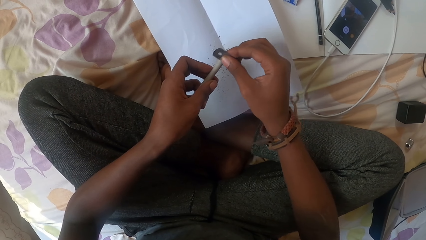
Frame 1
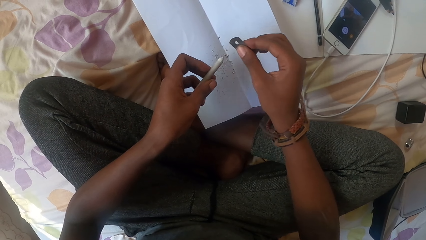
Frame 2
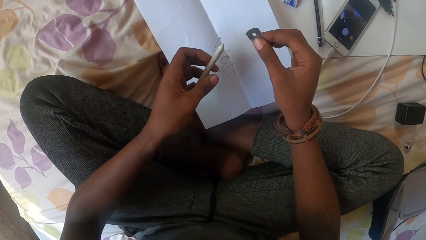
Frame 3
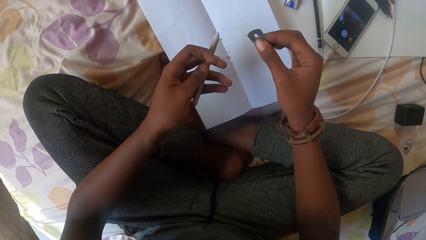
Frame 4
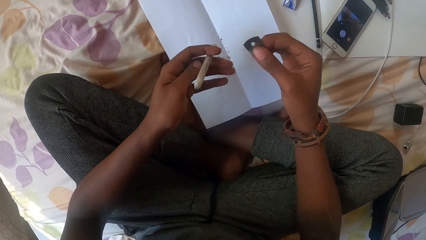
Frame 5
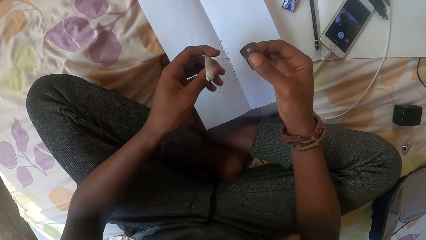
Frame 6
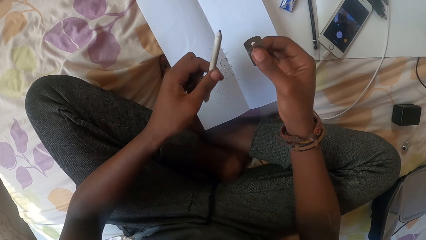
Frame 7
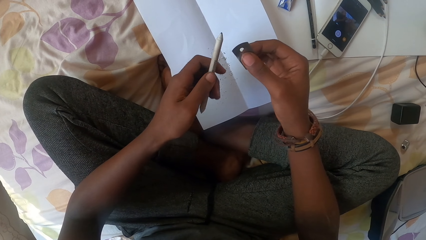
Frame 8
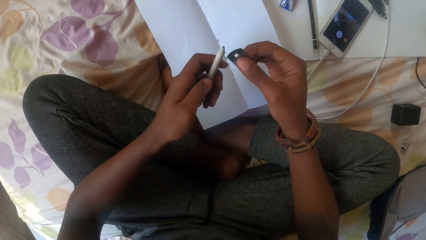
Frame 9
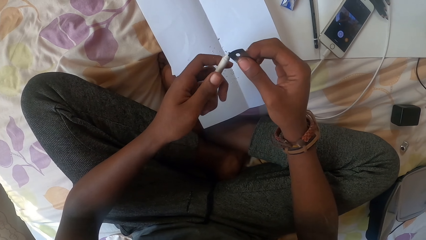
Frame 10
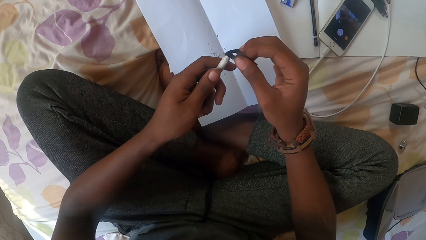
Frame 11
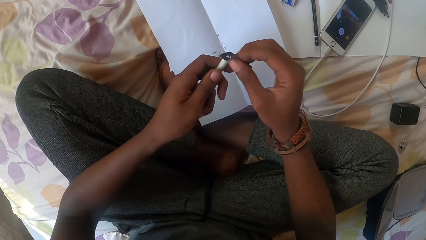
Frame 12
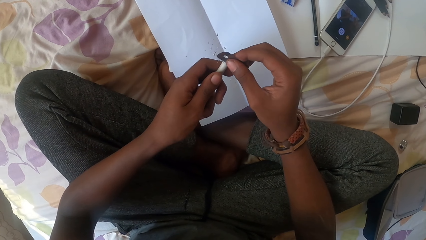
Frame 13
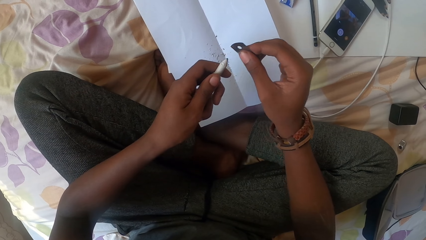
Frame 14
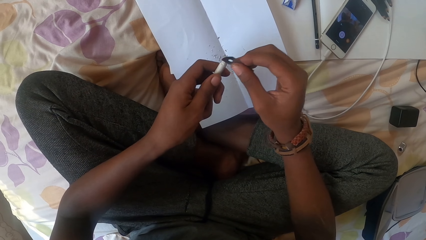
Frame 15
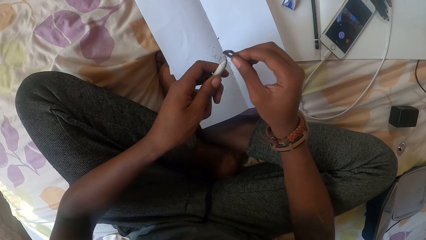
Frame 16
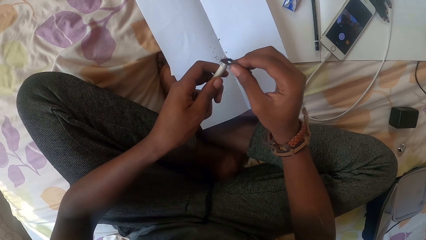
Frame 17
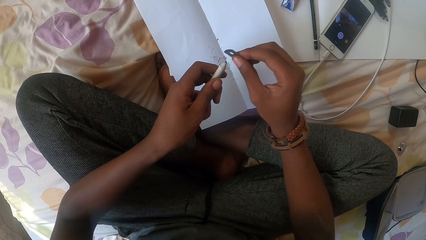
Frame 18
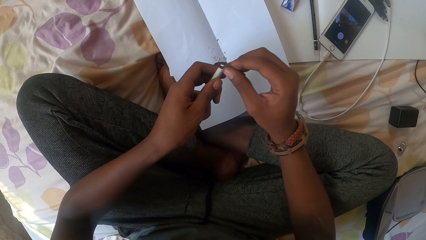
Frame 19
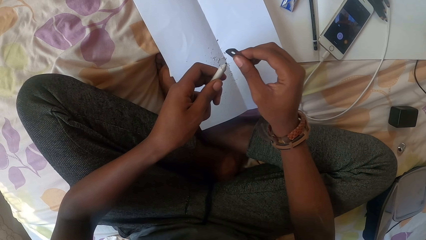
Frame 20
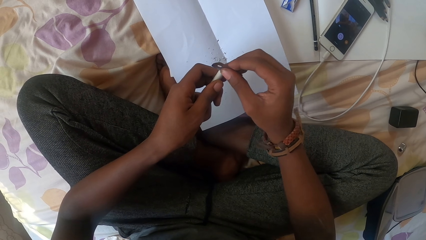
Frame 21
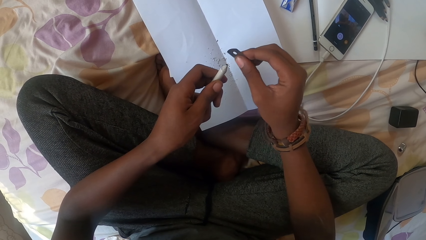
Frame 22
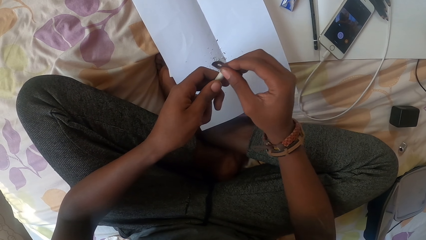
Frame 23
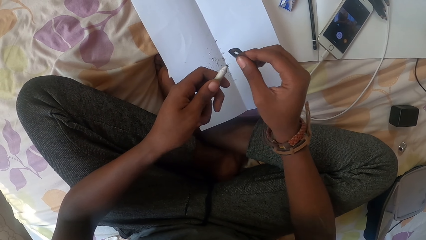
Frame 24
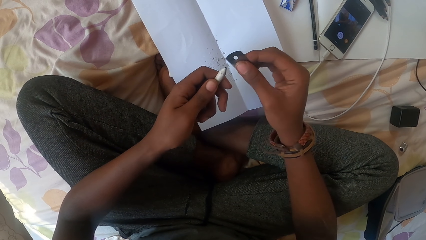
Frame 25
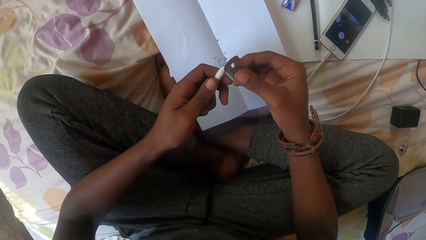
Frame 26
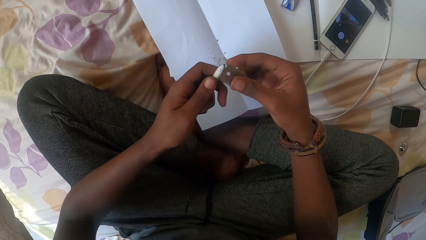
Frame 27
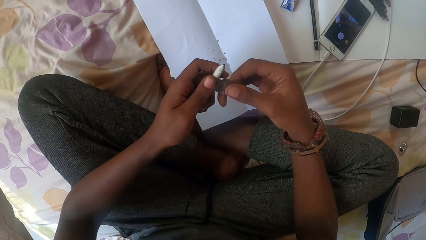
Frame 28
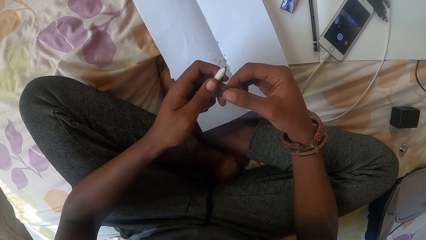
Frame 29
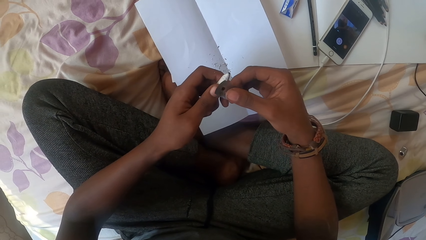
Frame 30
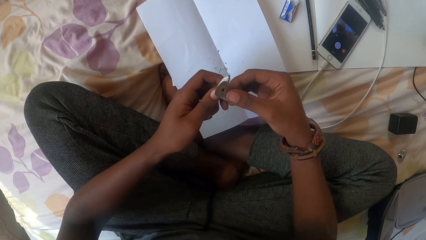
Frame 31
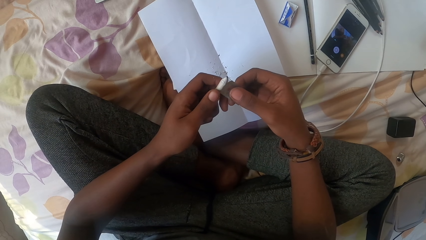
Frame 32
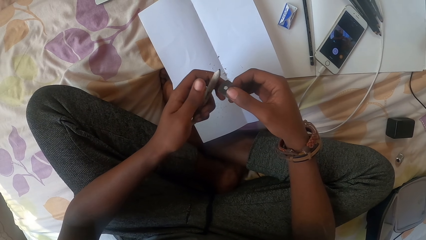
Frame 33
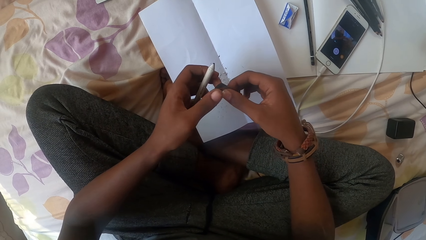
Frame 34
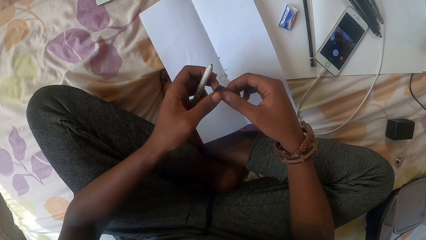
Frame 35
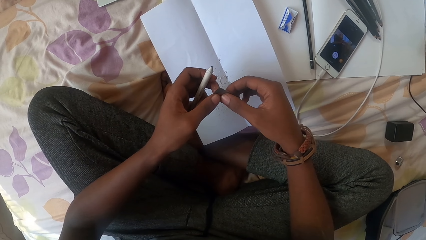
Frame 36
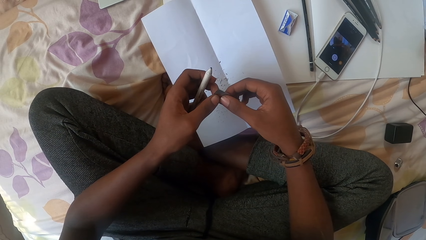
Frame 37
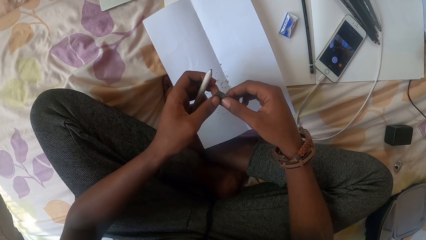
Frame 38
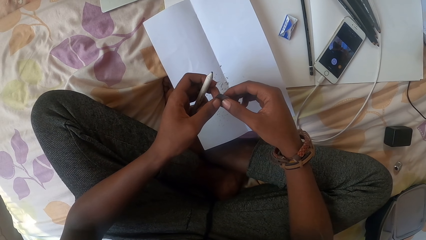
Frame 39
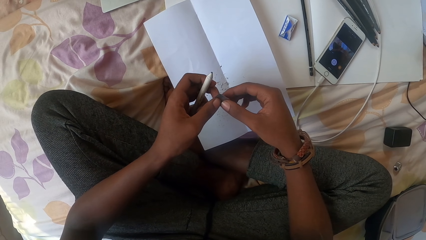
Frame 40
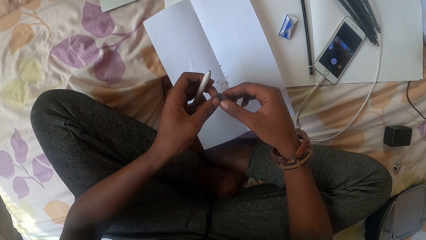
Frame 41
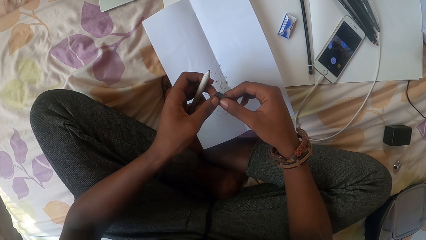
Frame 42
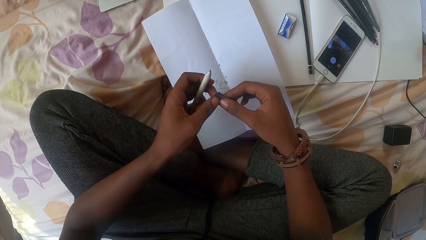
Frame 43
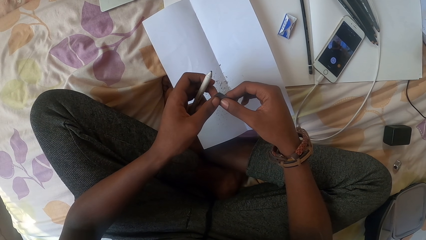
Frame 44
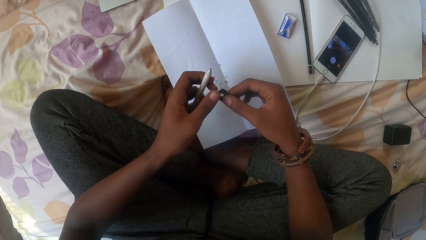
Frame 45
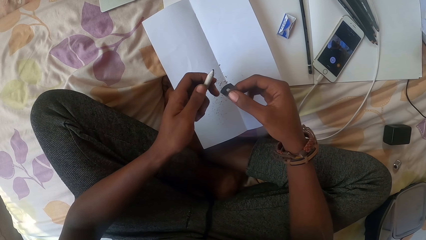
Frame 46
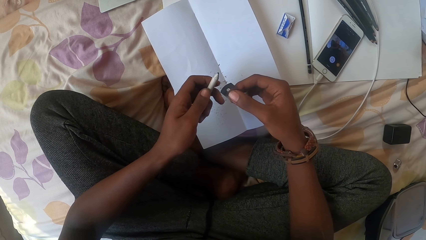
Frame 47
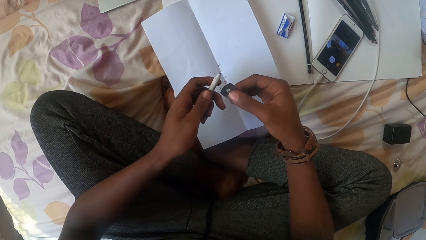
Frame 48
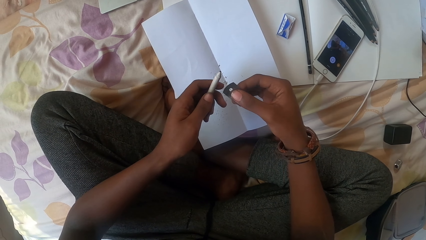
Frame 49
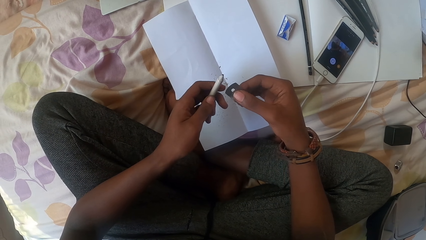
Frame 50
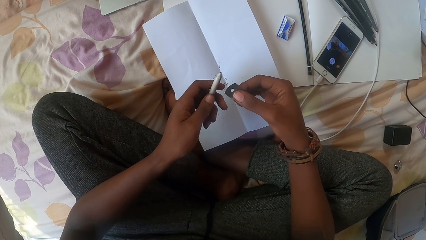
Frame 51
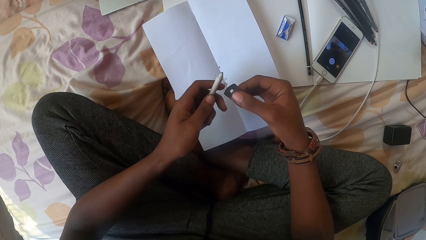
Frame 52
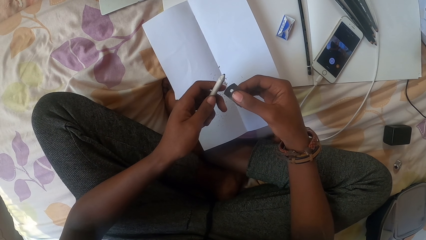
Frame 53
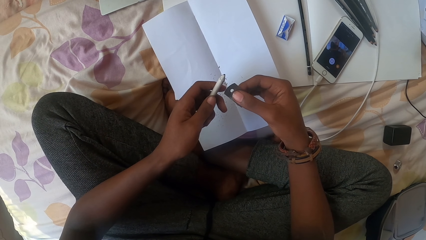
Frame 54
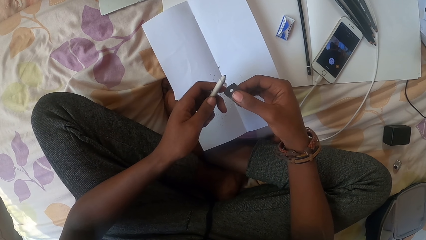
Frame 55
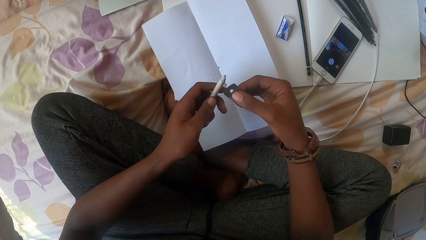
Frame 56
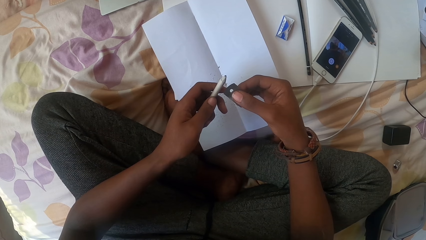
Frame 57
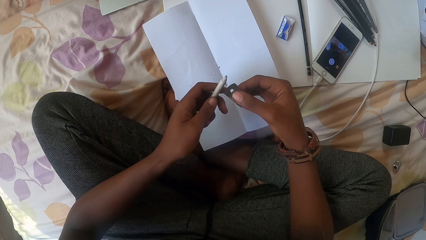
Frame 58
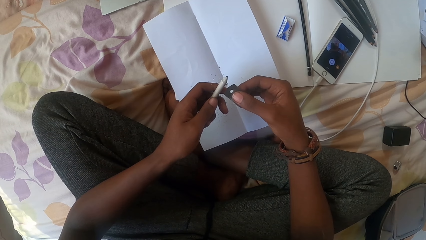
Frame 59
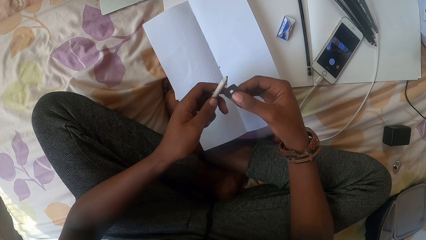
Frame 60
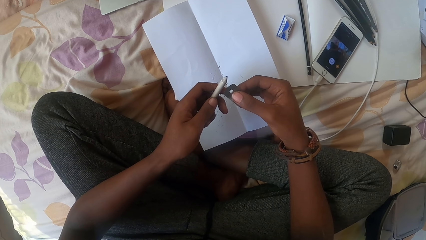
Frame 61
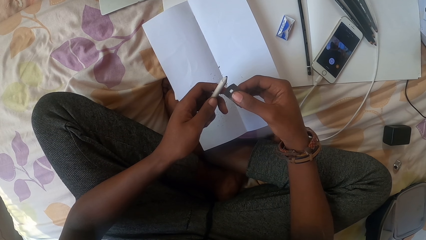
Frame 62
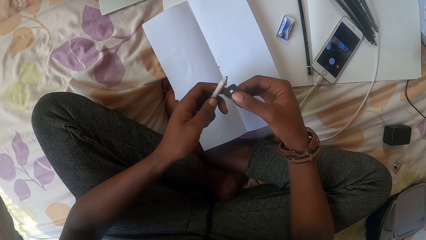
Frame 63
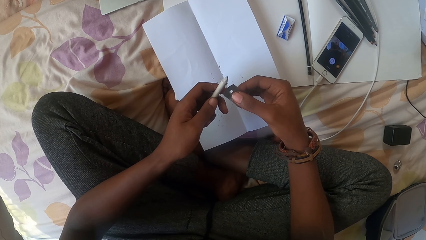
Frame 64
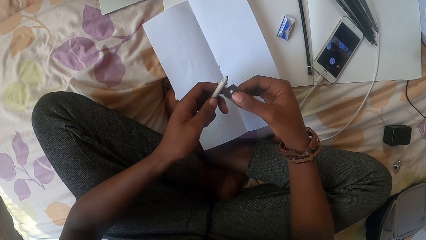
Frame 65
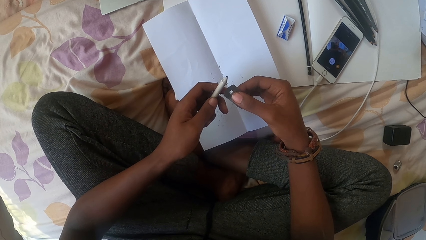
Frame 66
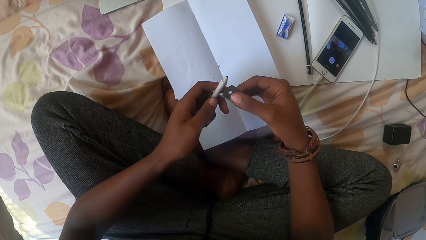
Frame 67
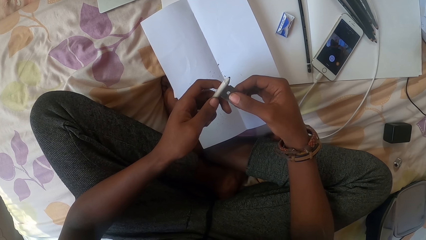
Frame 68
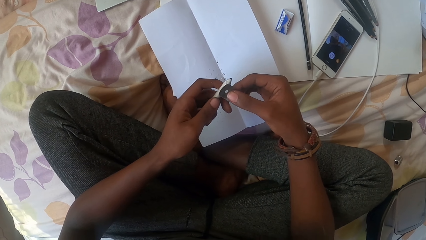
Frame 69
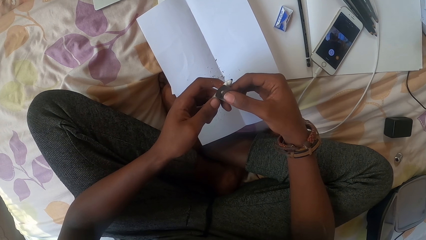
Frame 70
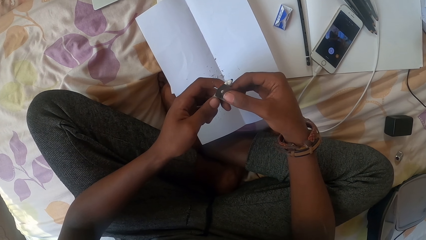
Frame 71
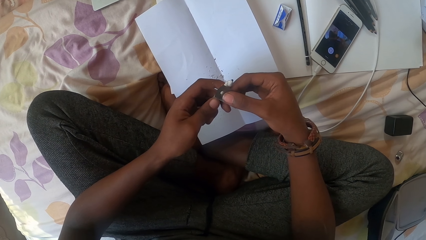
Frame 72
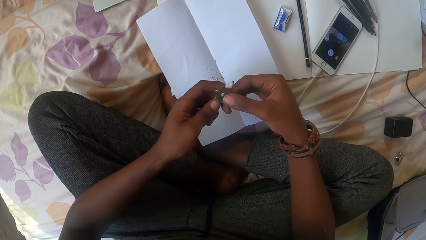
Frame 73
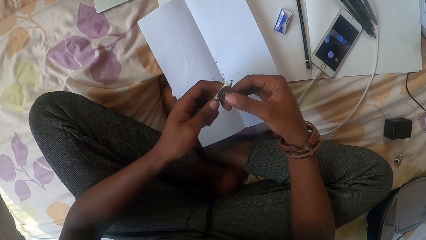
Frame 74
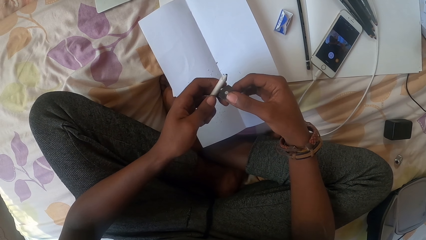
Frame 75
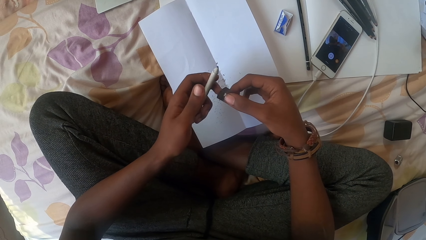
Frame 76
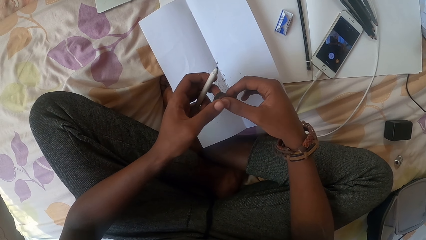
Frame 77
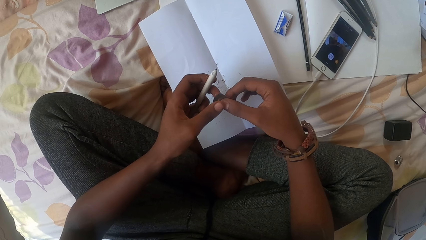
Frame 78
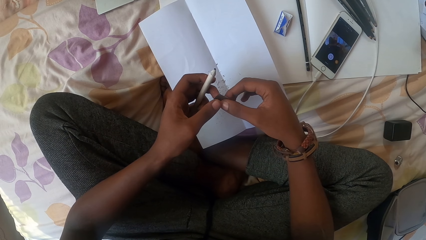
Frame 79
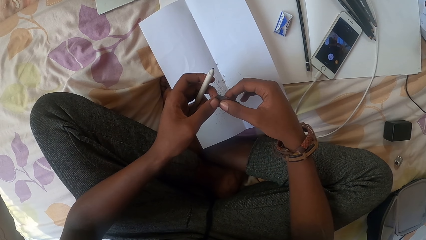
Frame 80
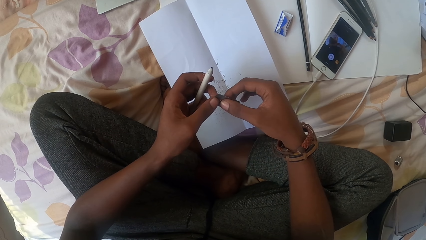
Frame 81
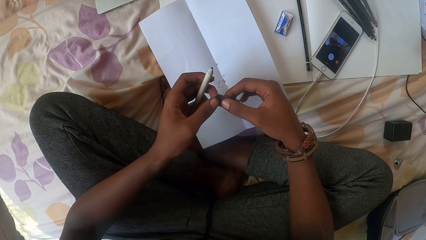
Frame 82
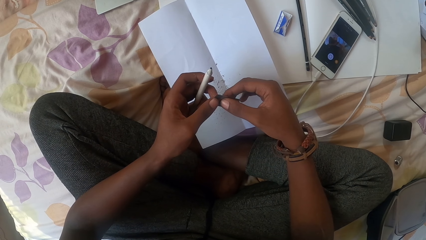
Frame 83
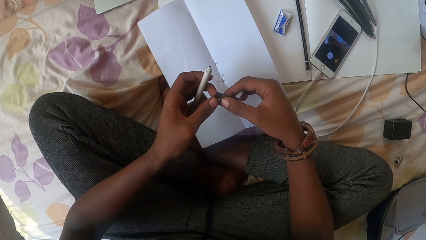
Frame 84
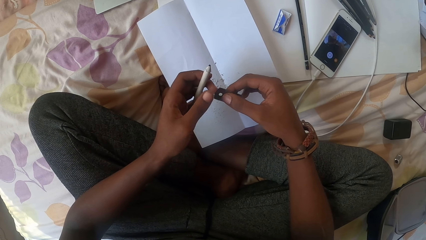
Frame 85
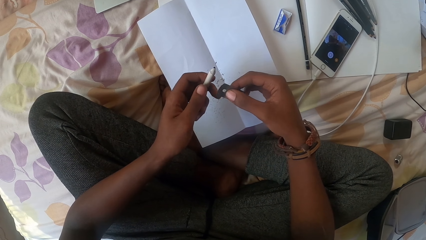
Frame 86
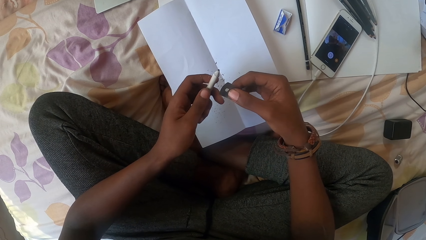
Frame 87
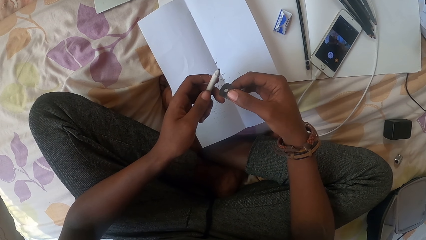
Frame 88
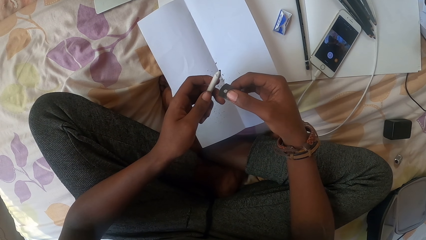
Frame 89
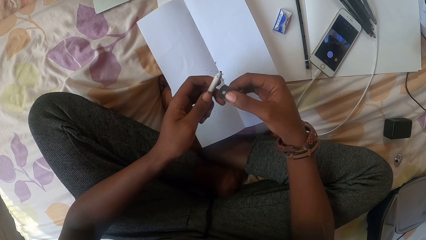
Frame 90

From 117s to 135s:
The camera wearer turns the marker pen. They sharpen the pencil with the razor blade. They hold the pencil. They hold the razor blade with the right hand. They look at the pencil. They sharpen the pencil.
